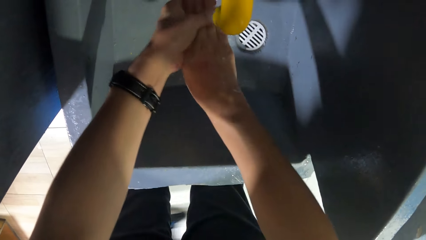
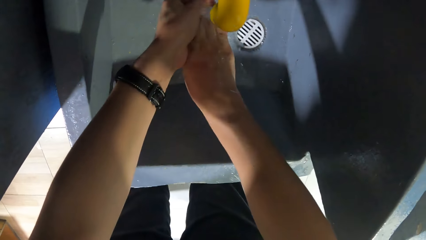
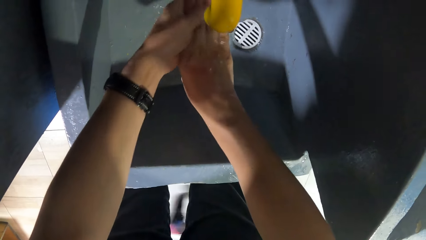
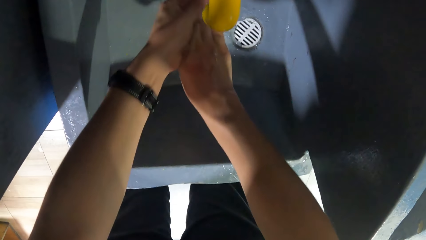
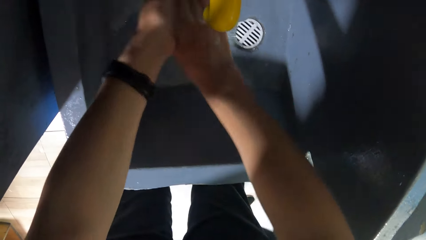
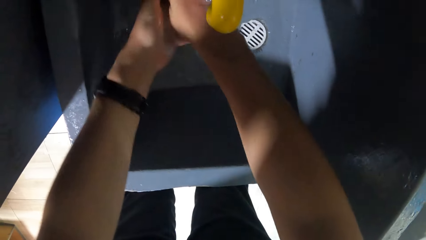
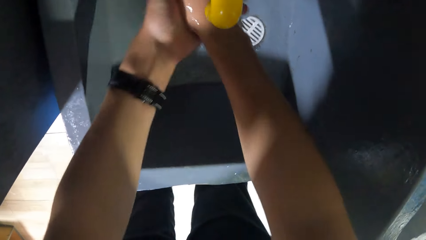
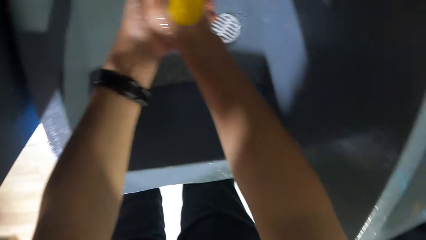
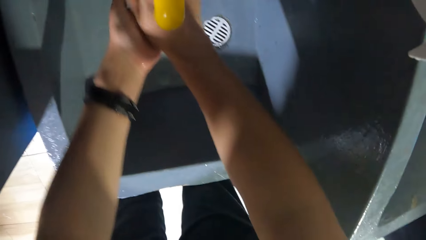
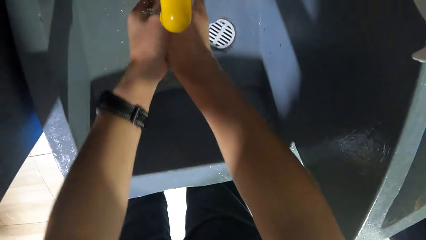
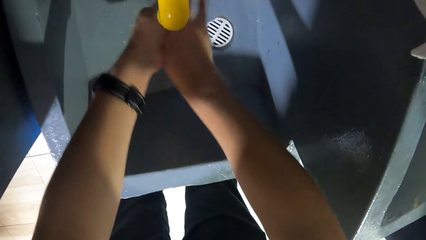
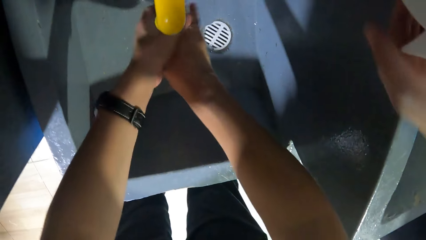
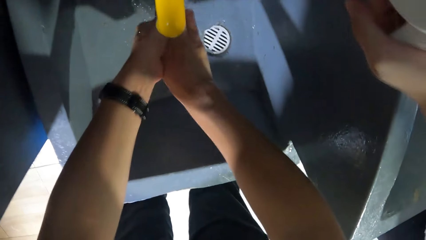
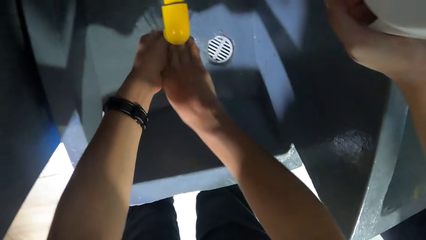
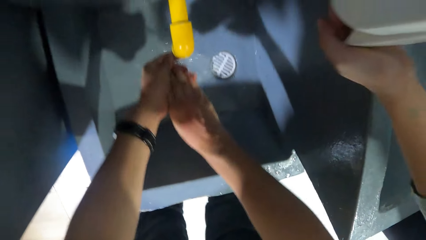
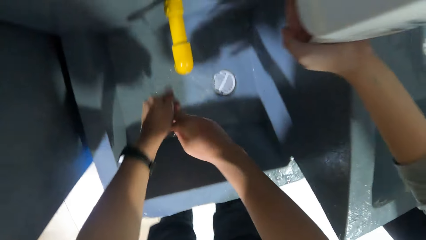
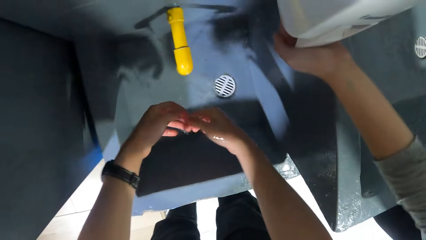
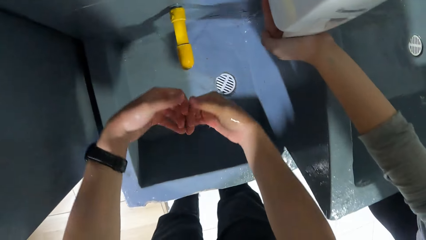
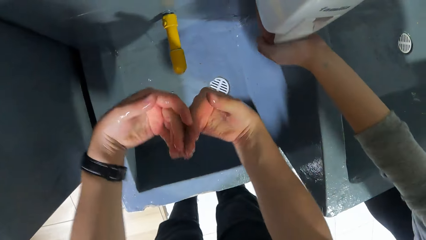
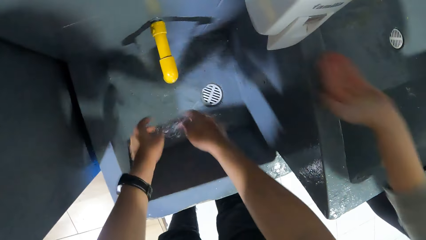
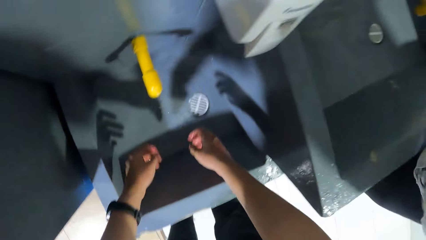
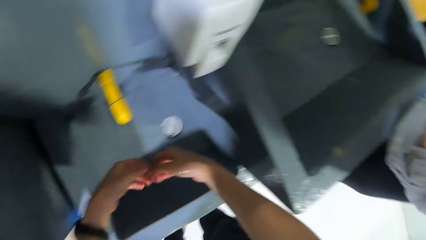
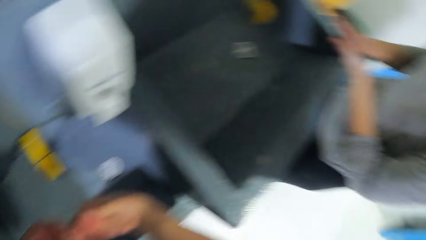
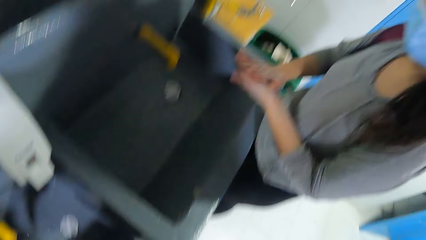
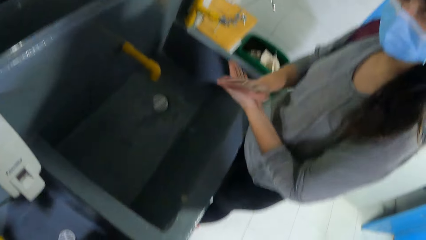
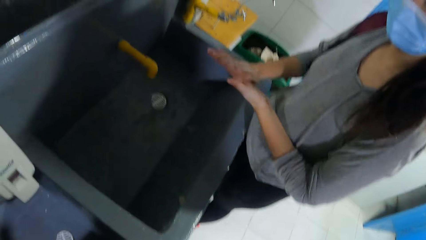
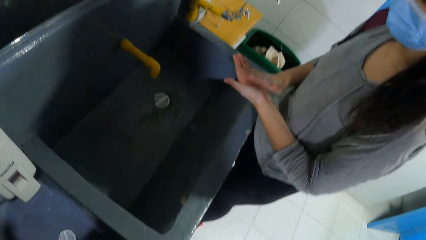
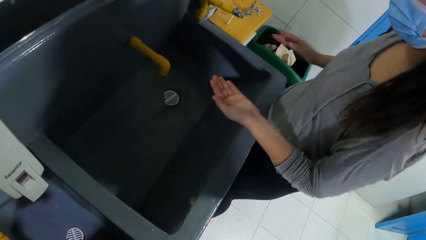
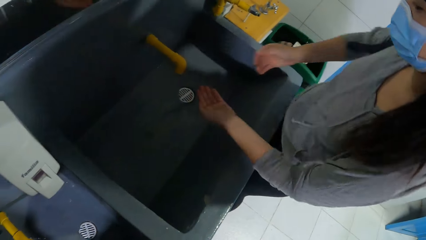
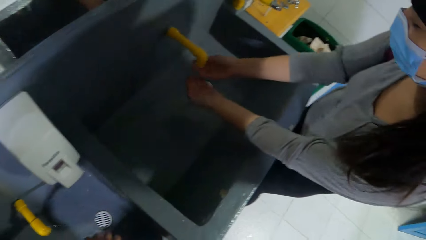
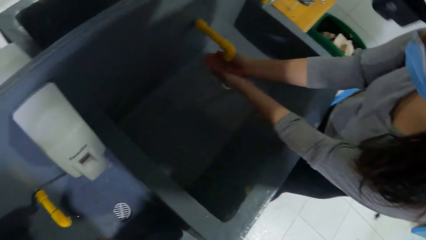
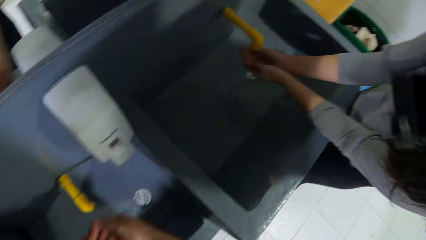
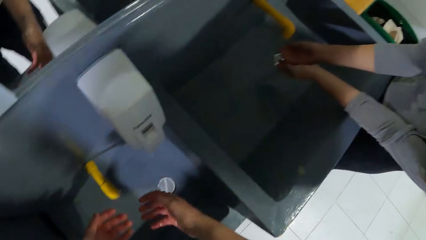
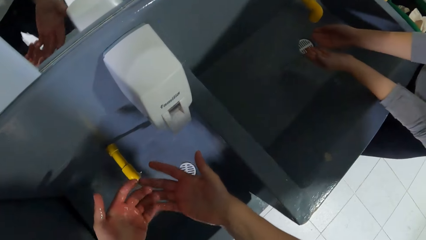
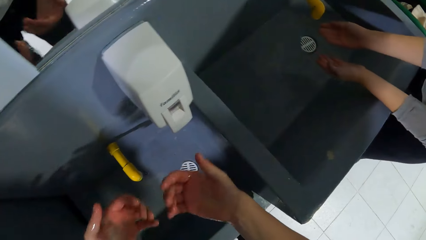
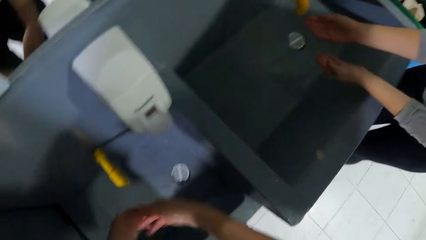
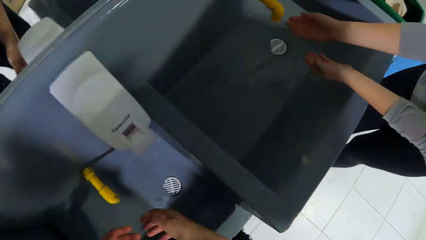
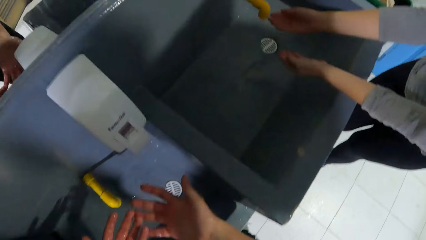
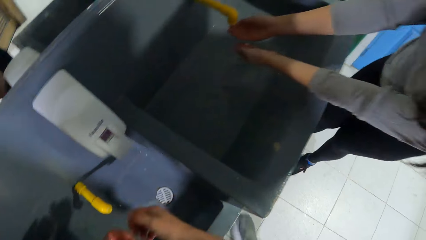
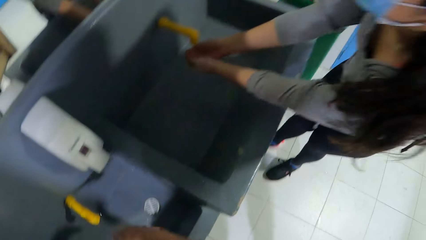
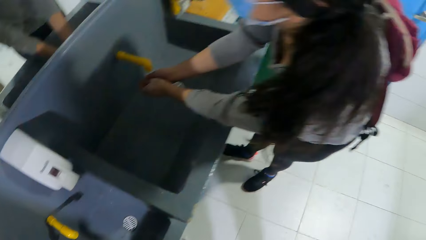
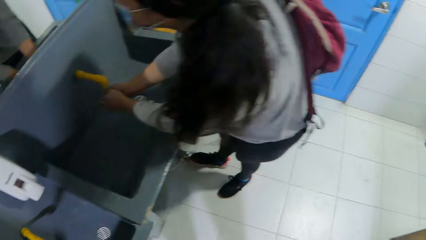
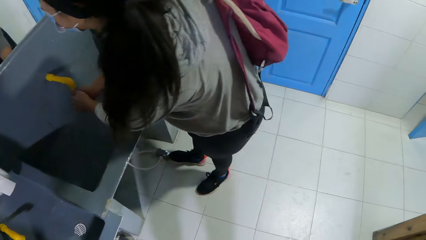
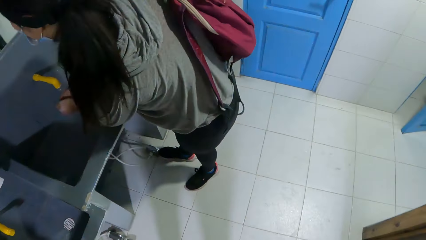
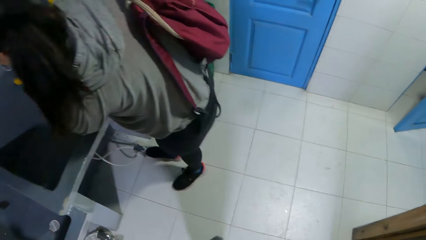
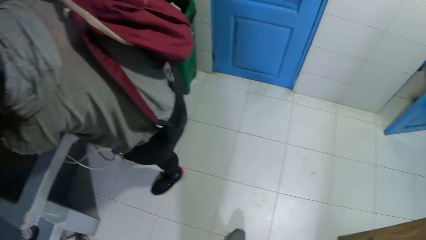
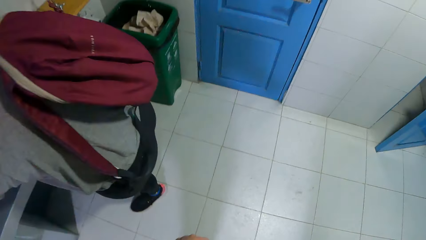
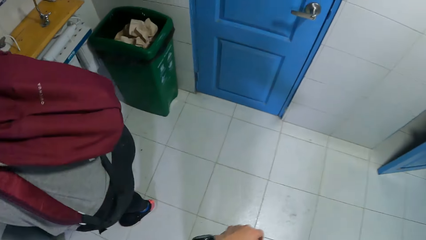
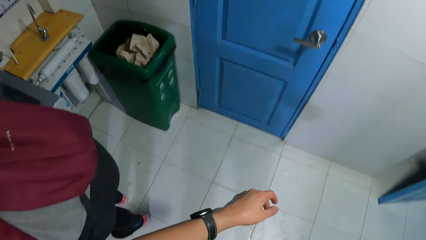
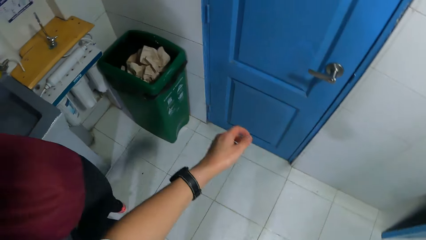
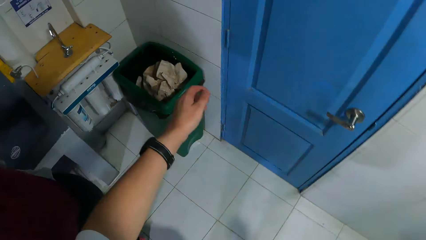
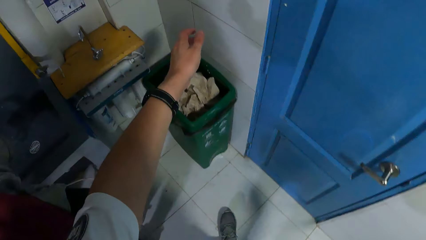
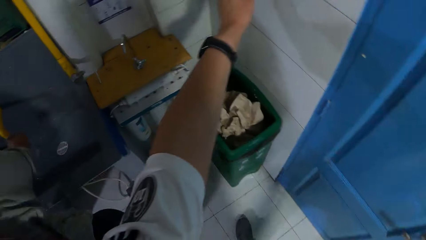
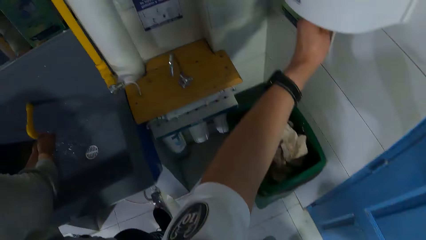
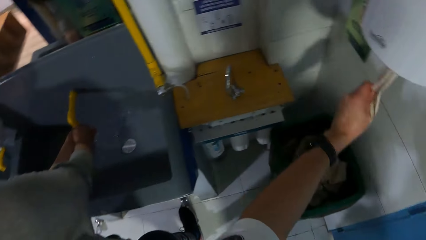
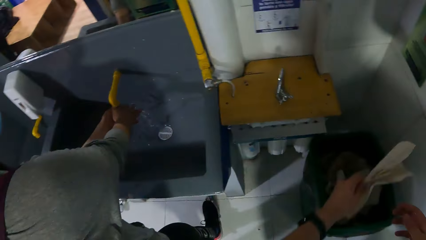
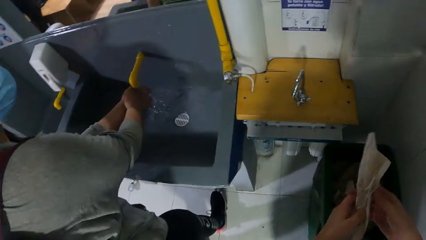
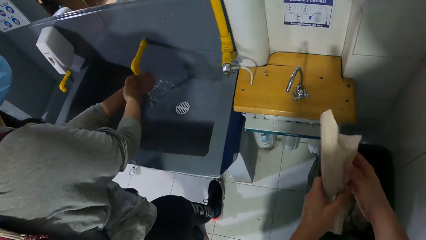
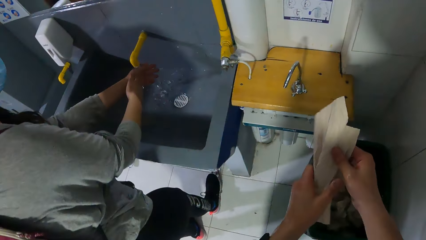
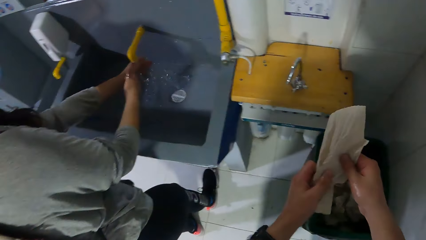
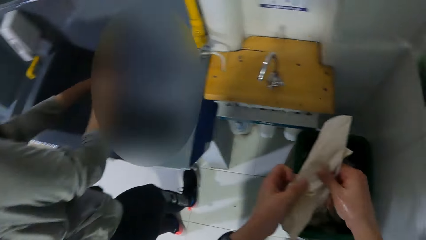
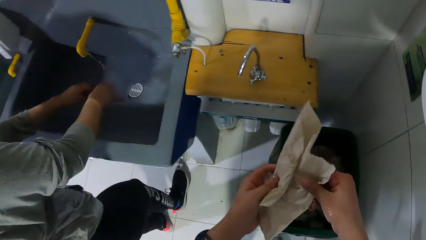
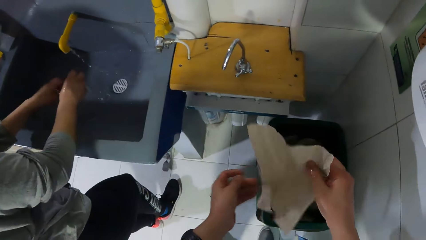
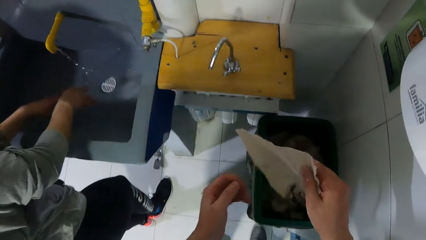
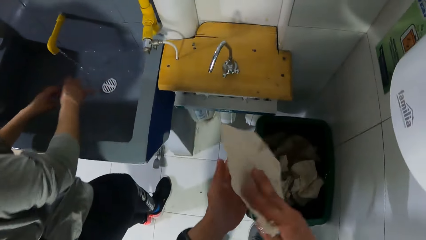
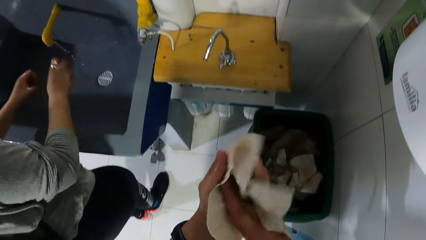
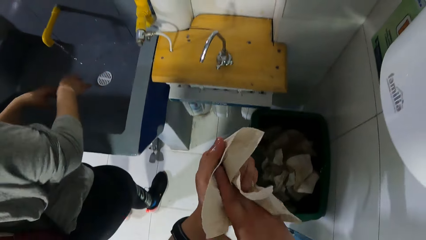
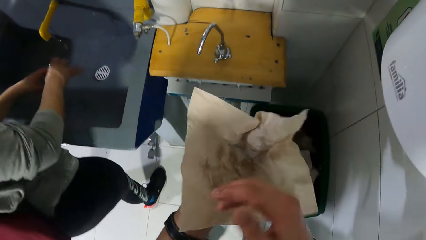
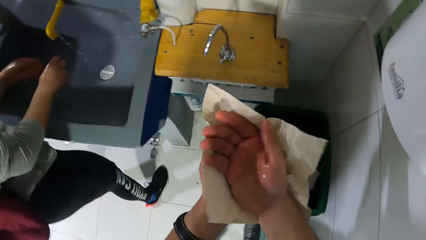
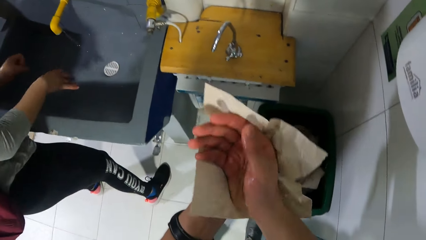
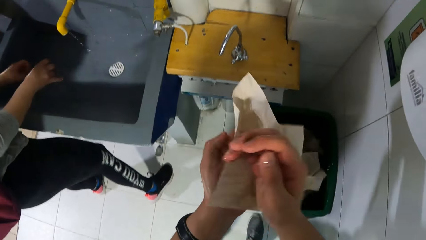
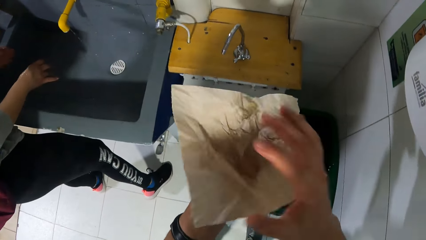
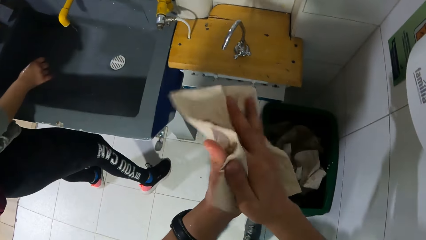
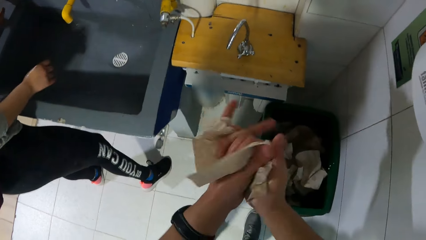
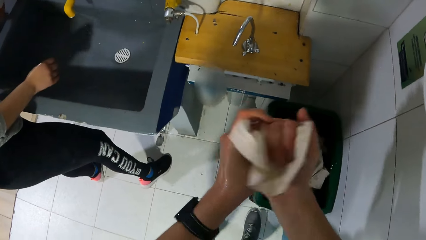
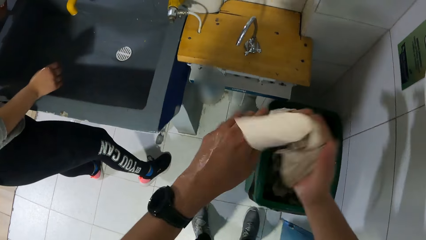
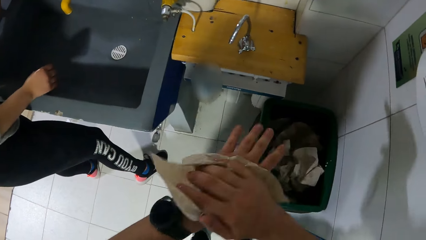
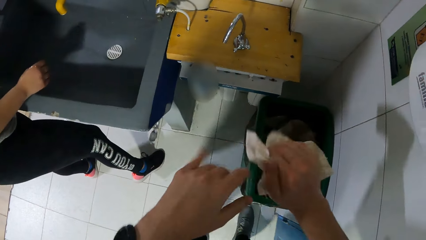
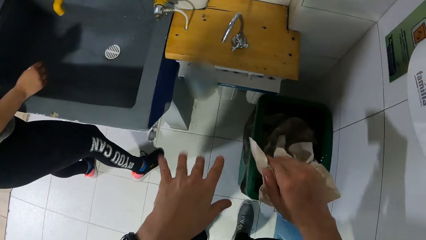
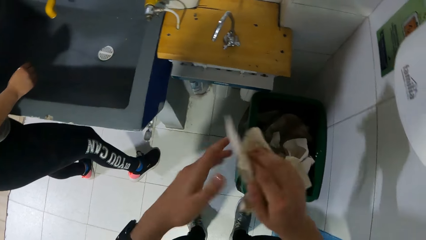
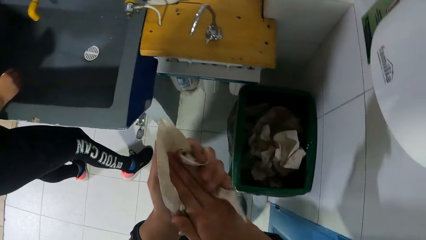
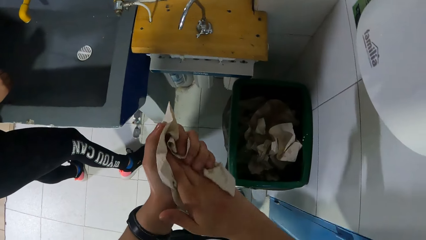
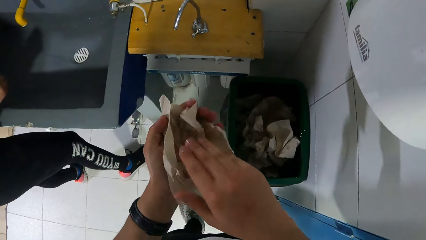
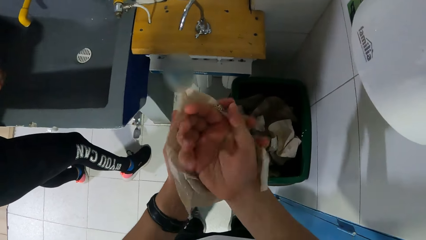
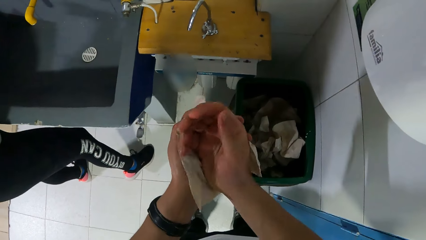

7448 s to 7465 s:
A woman presses the soap dispenser with her left hand. The camera wearer flaps both hands. The woman scrubs both hands with soap. The woman washes both hands in the basin from a tap with water. The camera wearer walks around the house. He takes a piece of paper towel or serviette from a paper towel dispenser with his left hand. He unfolds the serviette. The woman flaps both hands. The camera wearer cleans both hands with the piece of paper towel.
